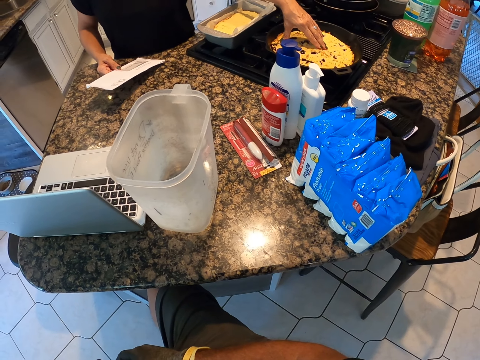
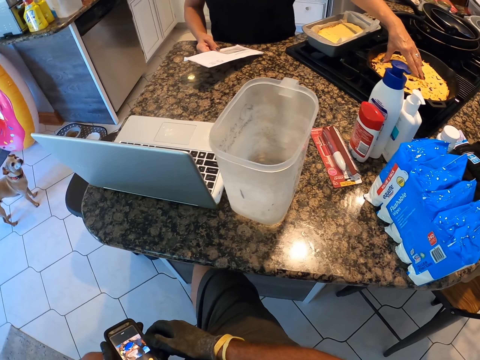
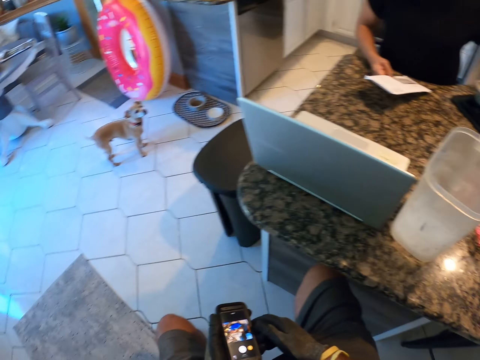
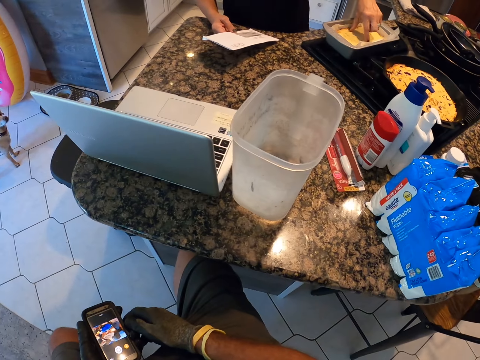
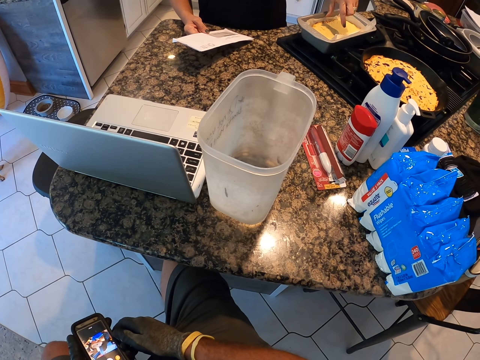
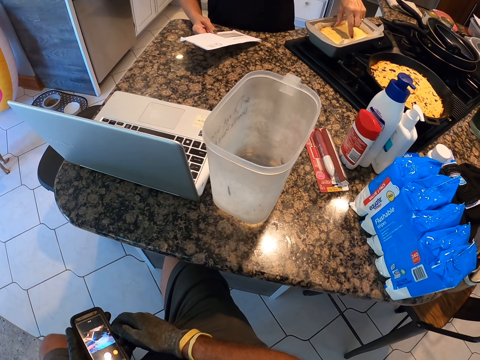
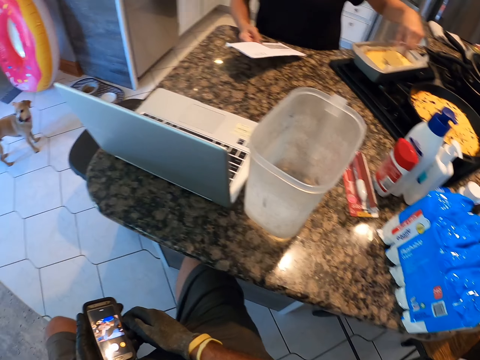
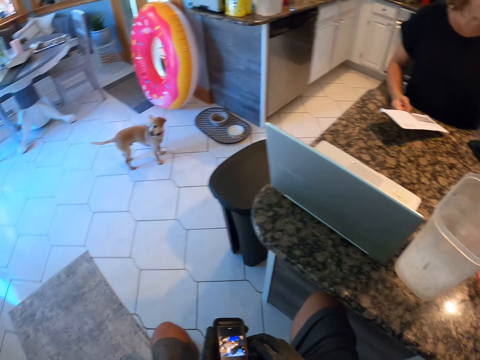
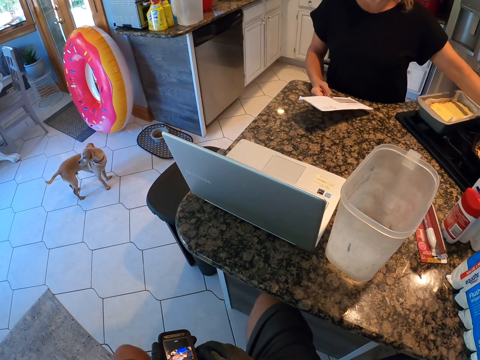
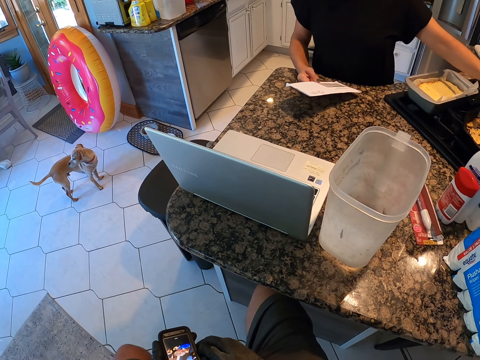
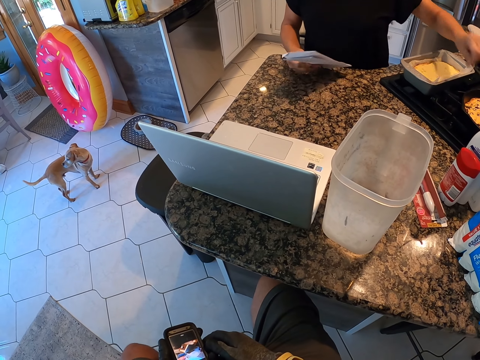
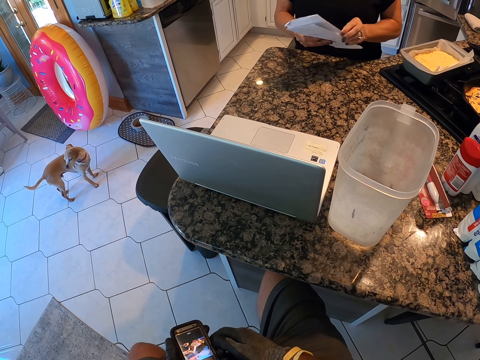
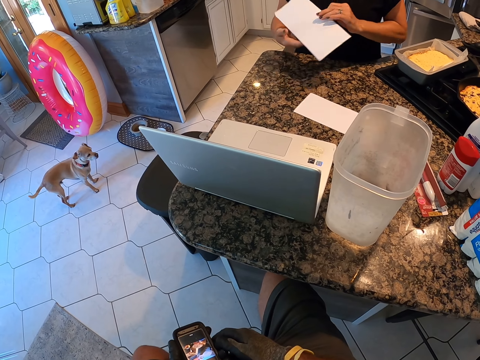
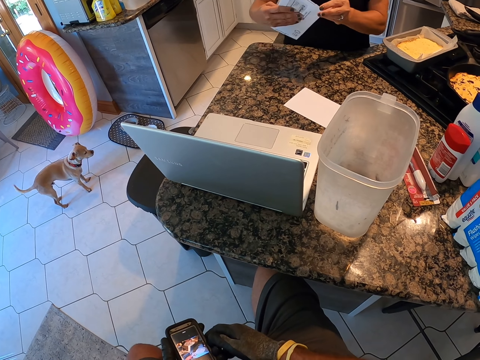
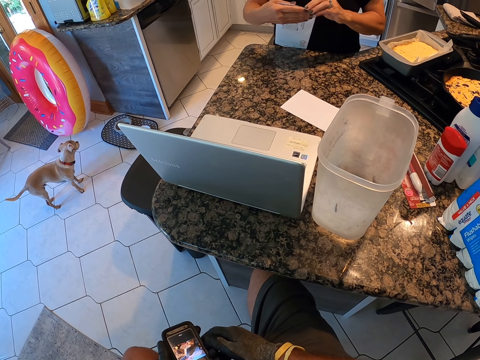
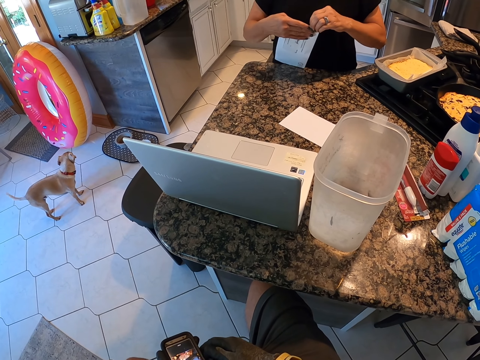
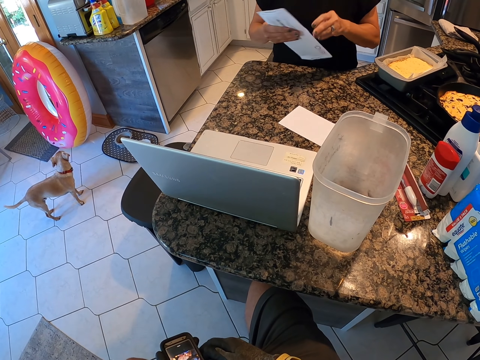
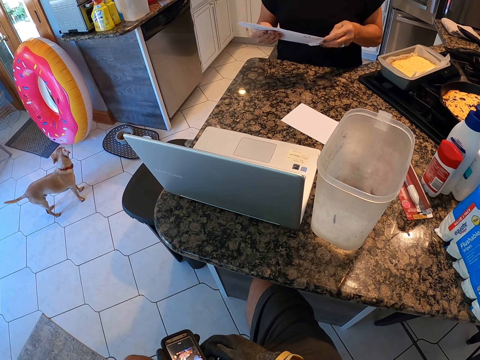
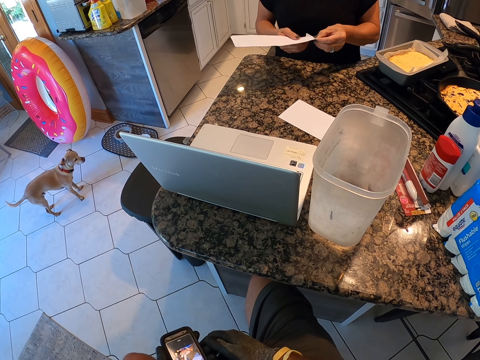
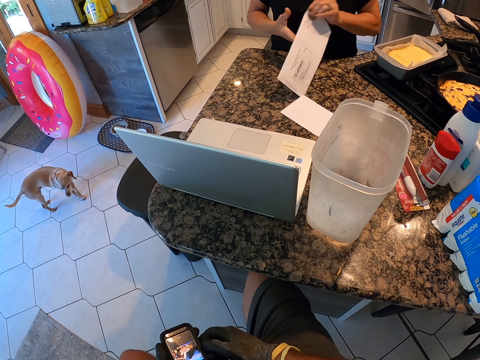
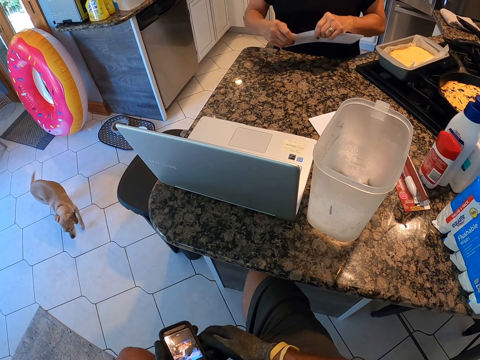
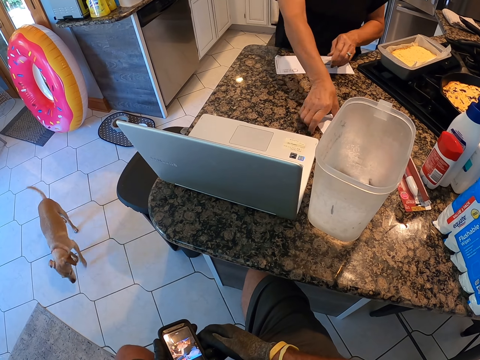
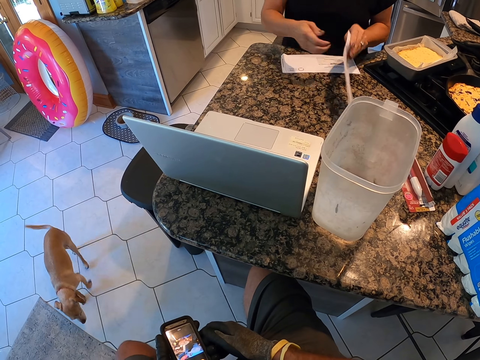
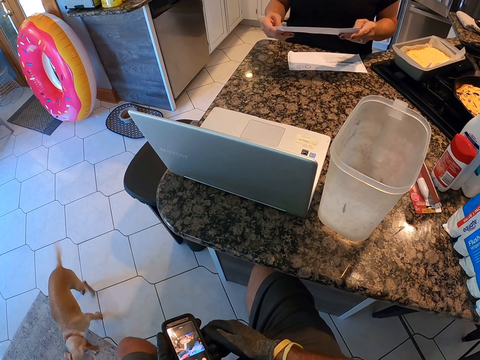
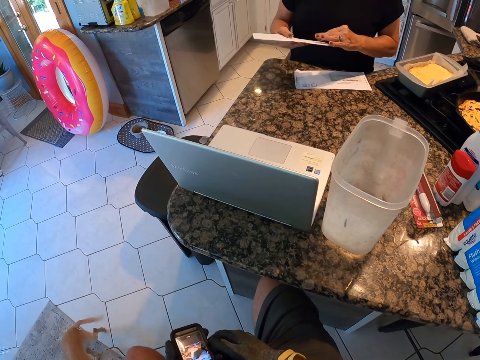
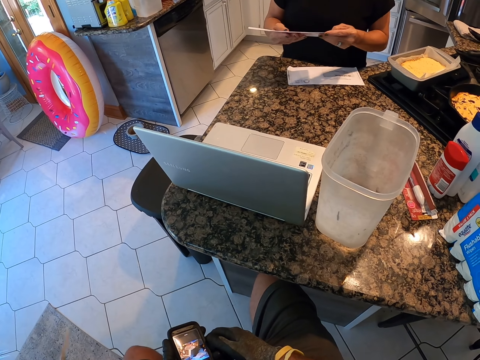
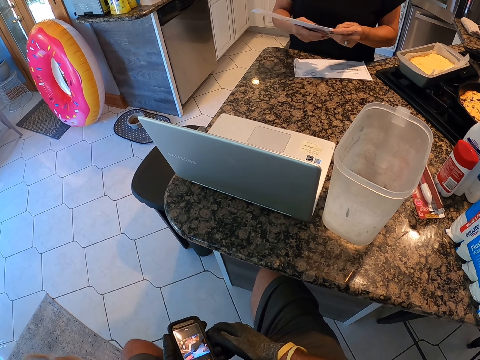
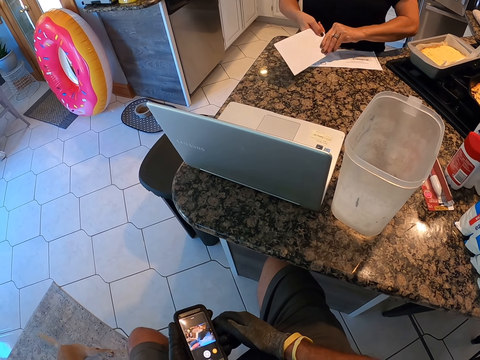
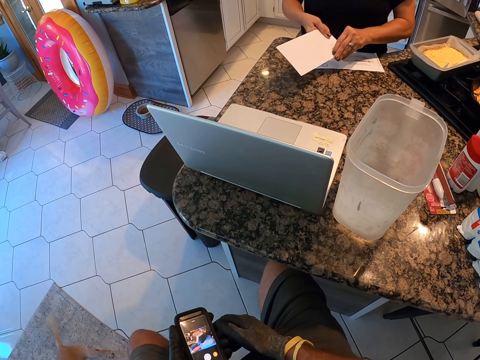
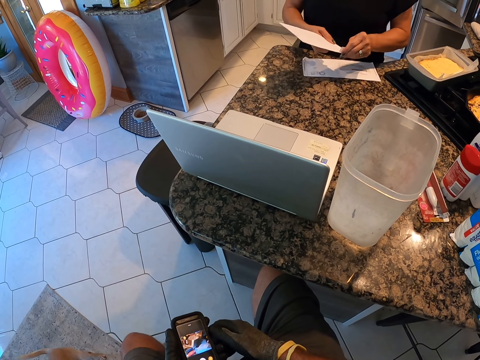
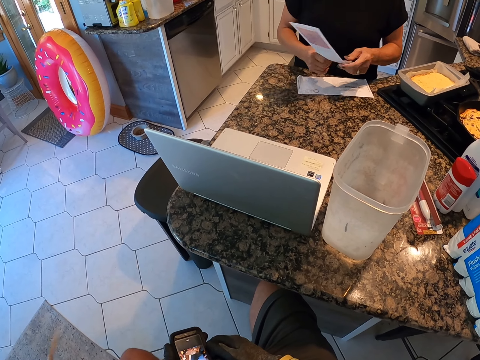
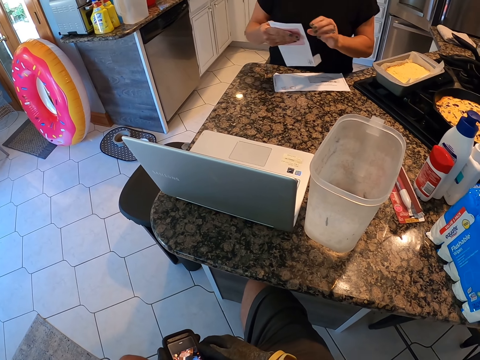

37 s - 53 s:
A person spins the chapati. The person opens the envelope, drops the envelope on the counter top, picks up the second envelope from the counter top, and opens the envelope.

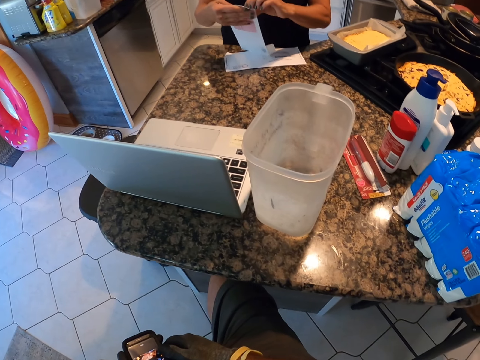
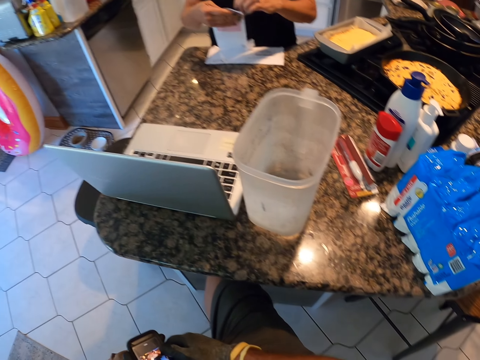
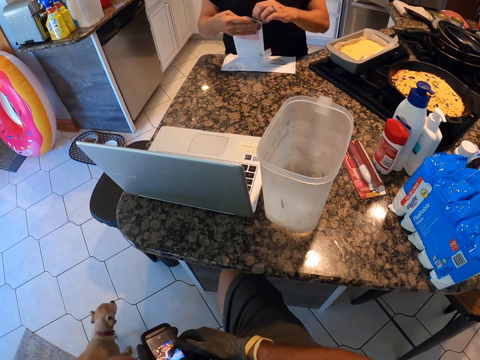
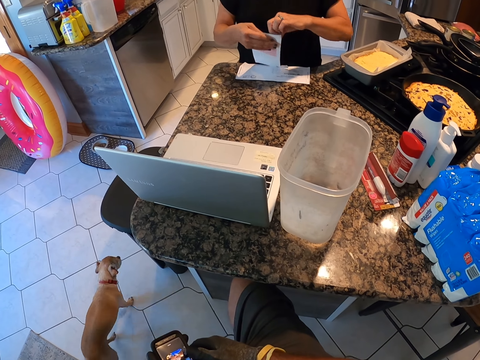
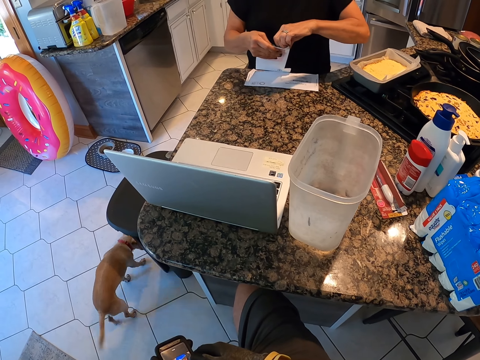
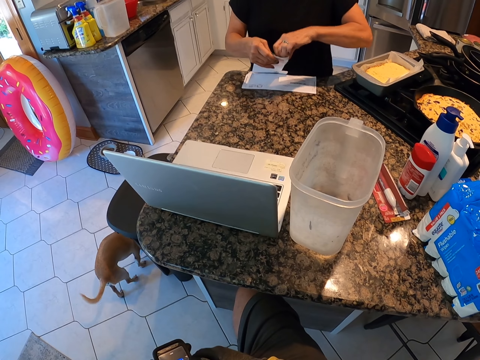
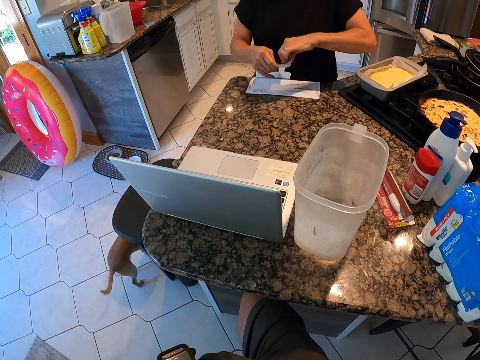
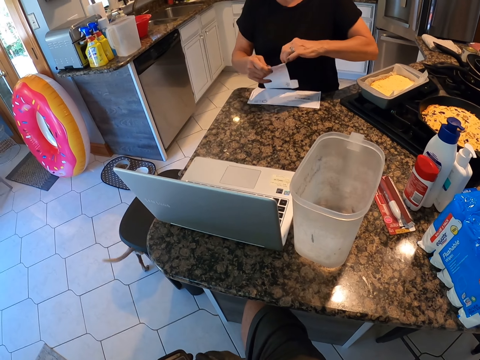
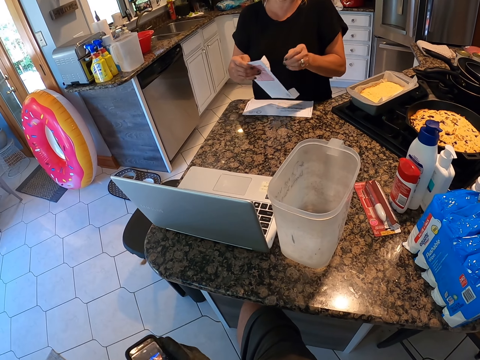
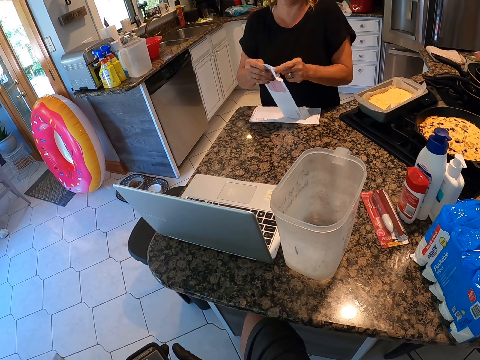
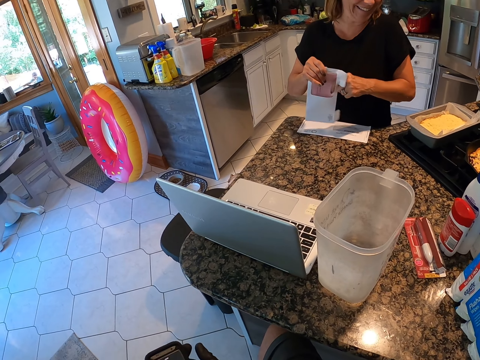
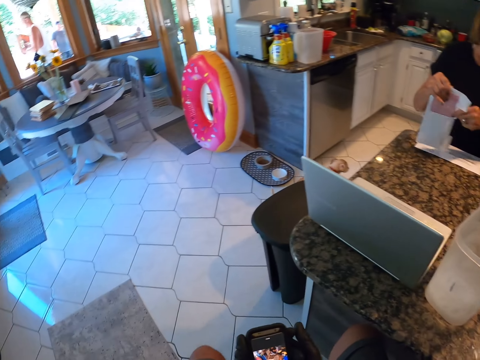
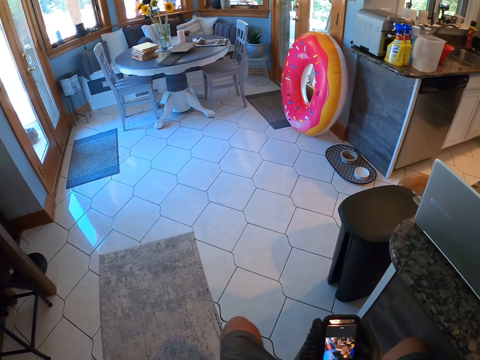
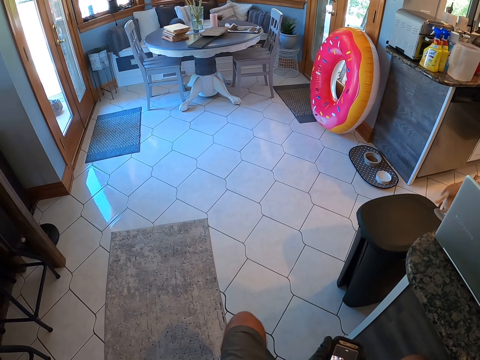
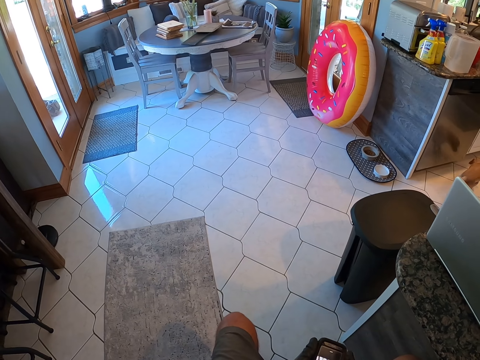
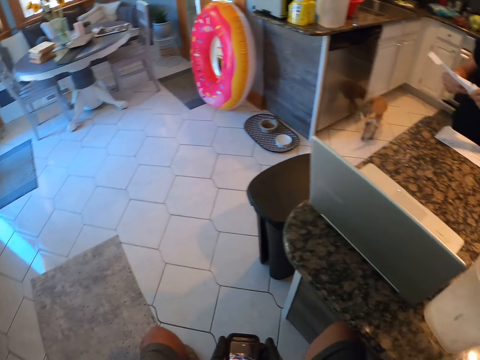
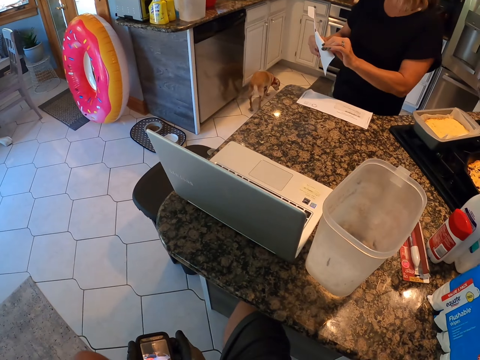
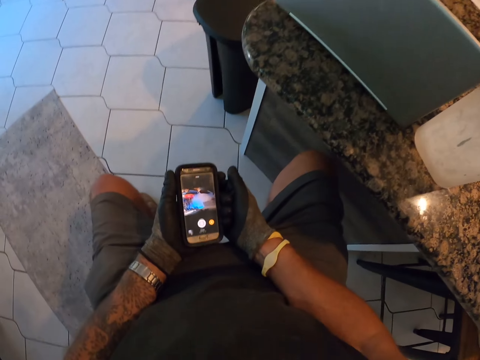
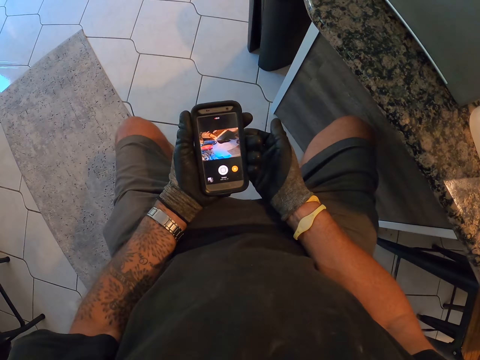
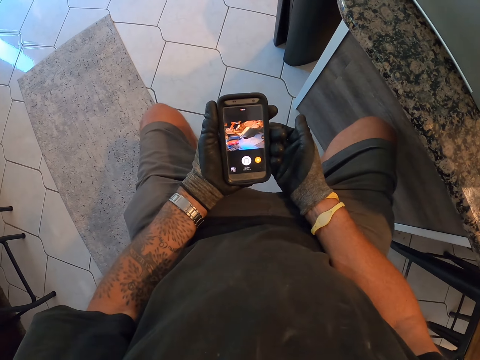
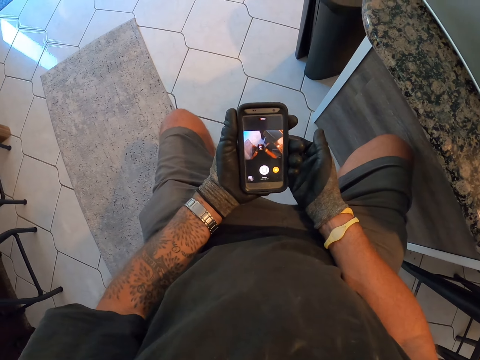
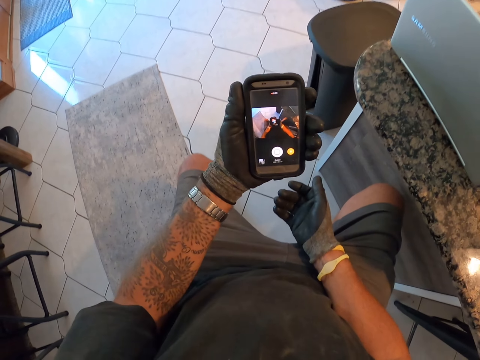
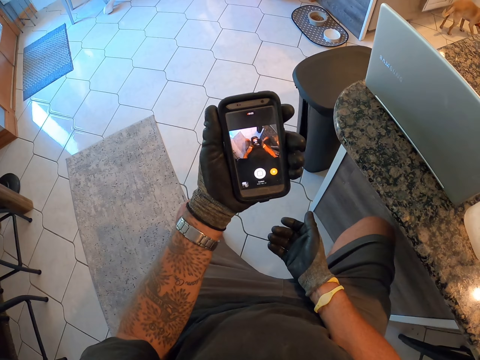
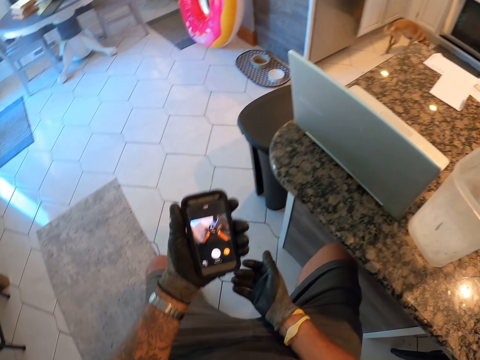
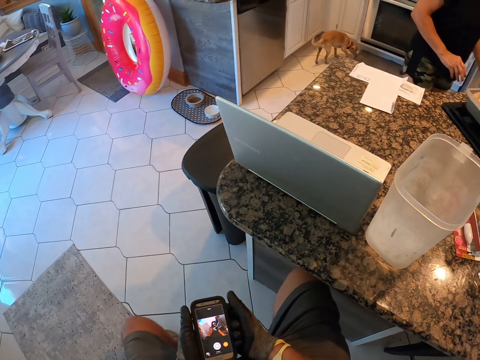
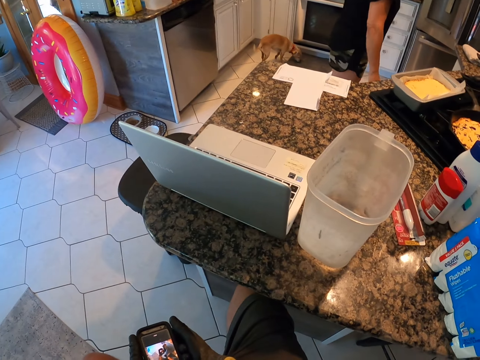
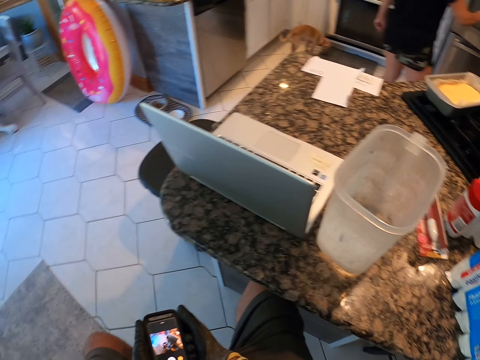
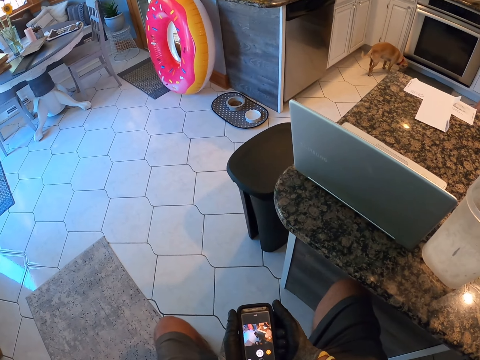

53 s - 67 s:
The camera wearer operates the phone. They look at the phone. They raise the phone. A person walks away.
